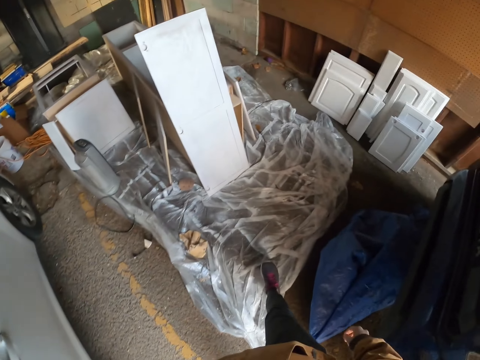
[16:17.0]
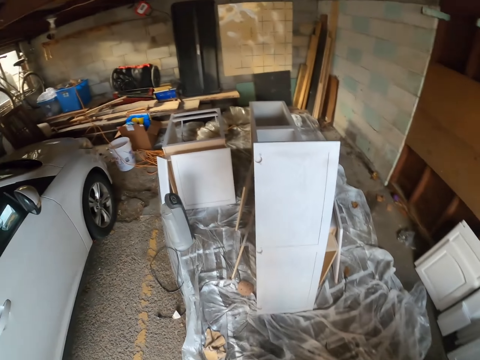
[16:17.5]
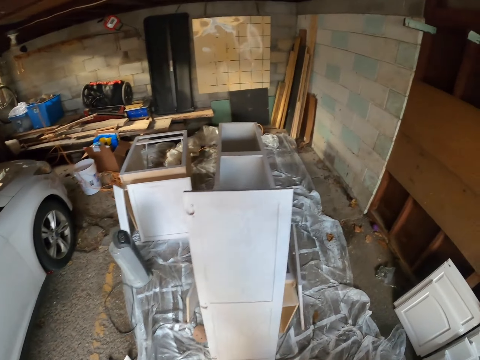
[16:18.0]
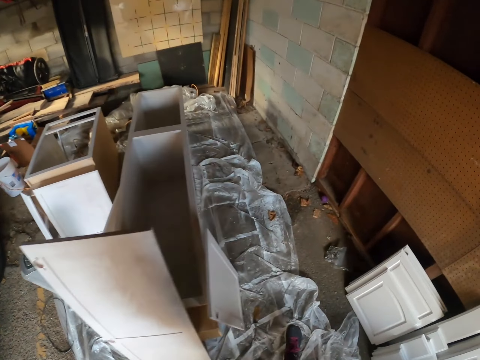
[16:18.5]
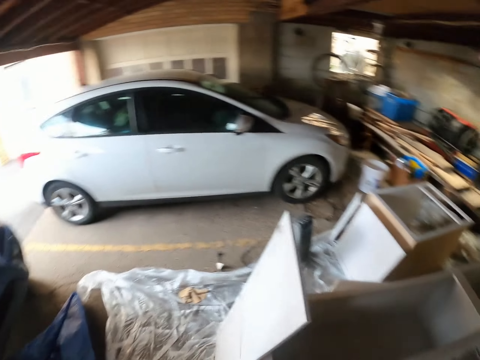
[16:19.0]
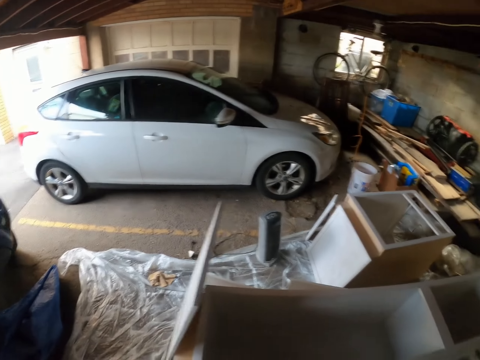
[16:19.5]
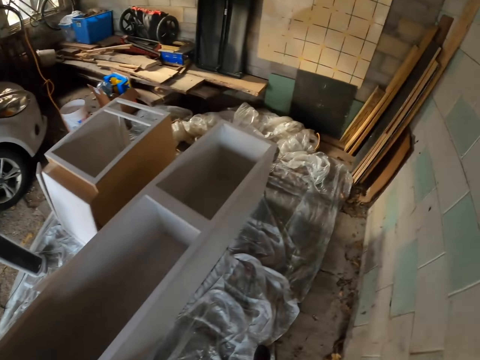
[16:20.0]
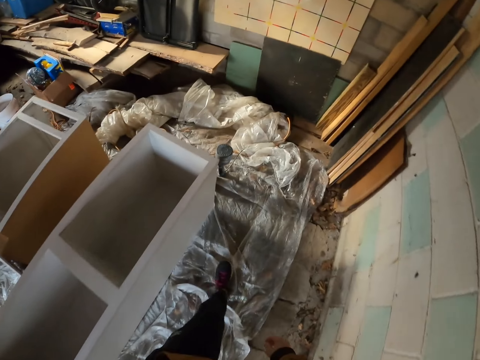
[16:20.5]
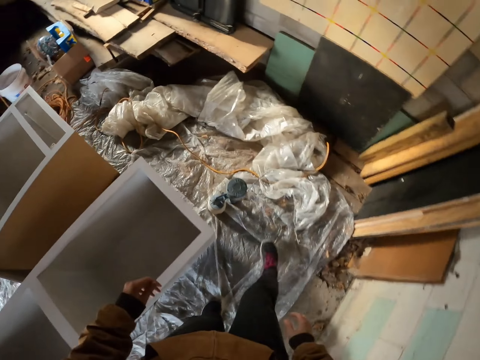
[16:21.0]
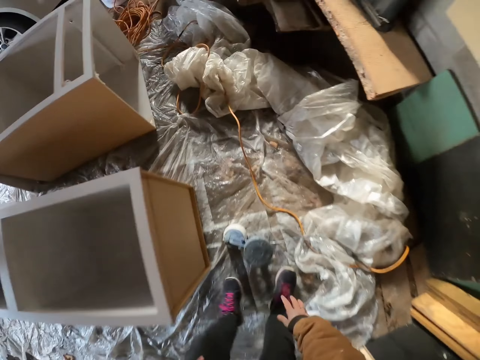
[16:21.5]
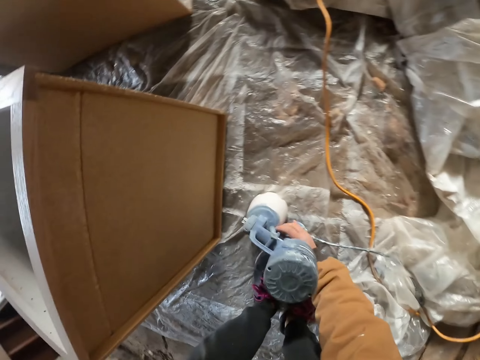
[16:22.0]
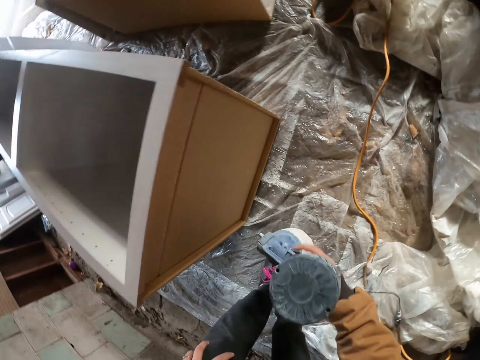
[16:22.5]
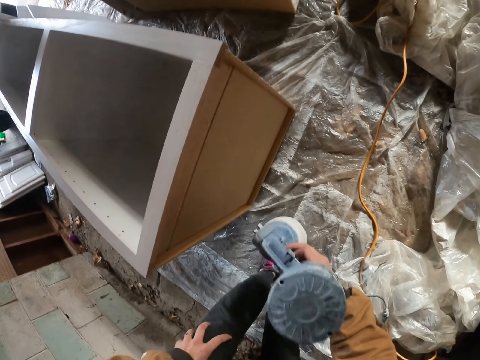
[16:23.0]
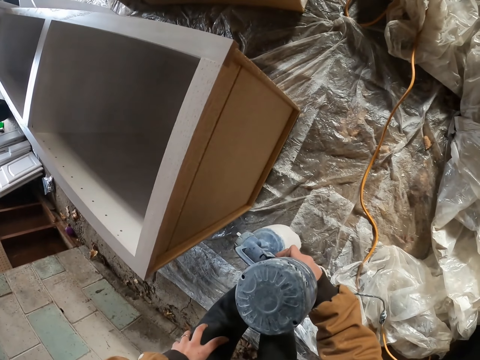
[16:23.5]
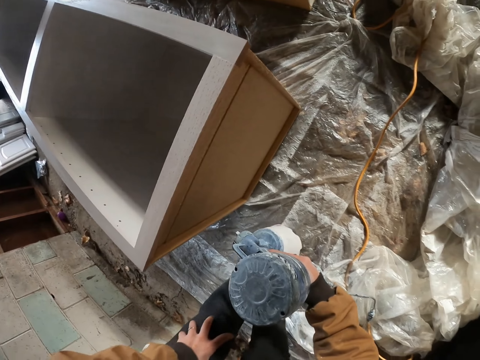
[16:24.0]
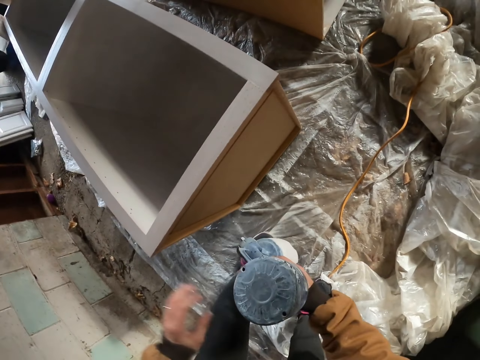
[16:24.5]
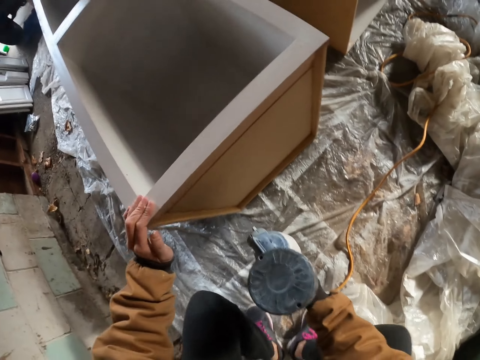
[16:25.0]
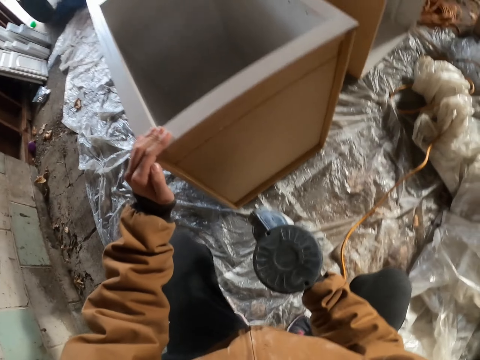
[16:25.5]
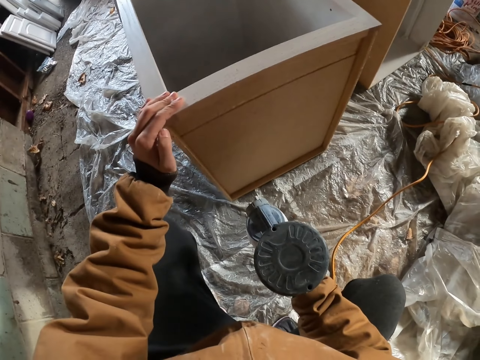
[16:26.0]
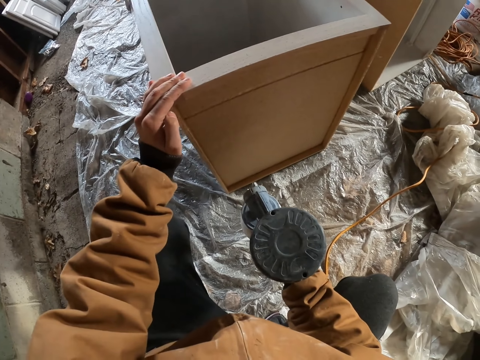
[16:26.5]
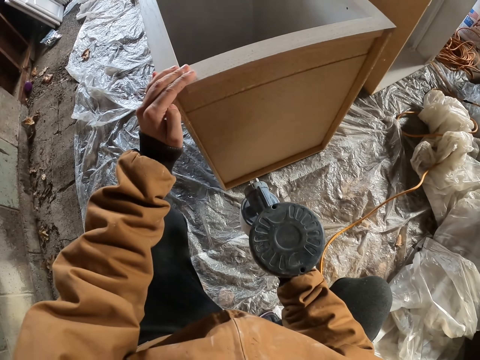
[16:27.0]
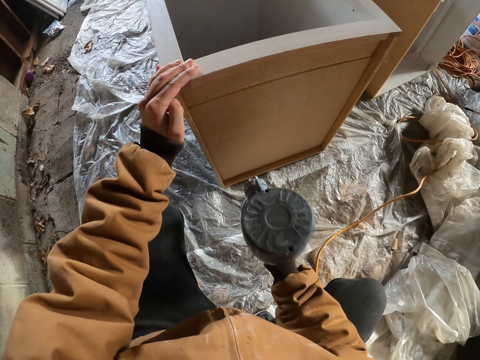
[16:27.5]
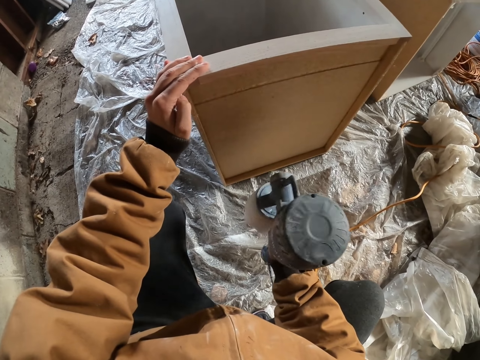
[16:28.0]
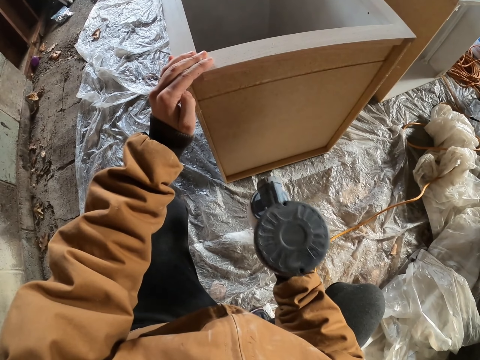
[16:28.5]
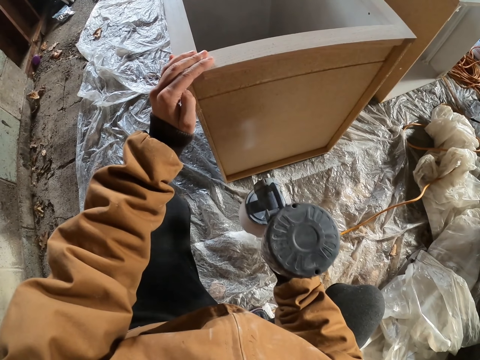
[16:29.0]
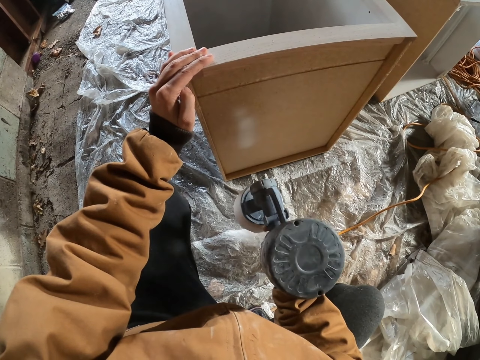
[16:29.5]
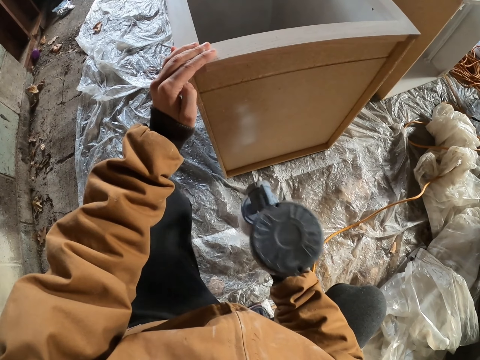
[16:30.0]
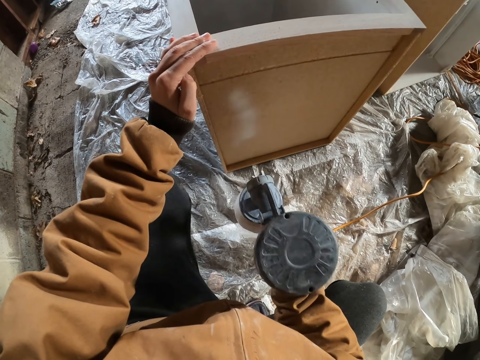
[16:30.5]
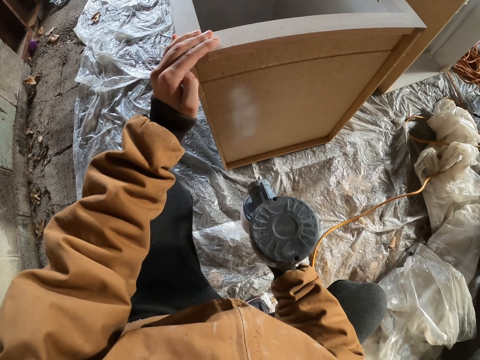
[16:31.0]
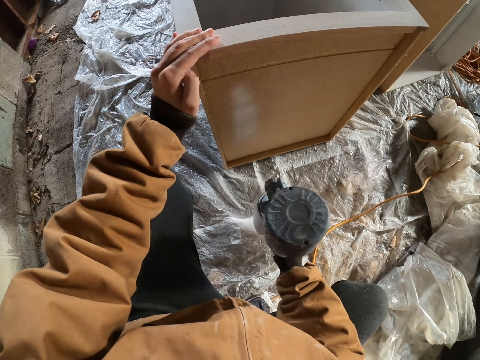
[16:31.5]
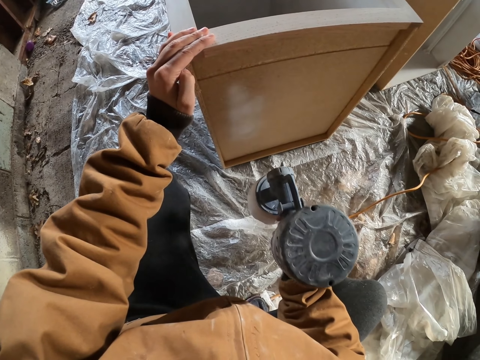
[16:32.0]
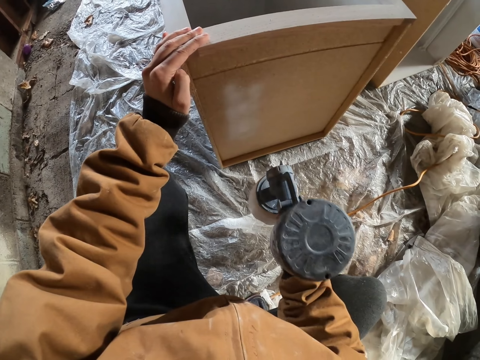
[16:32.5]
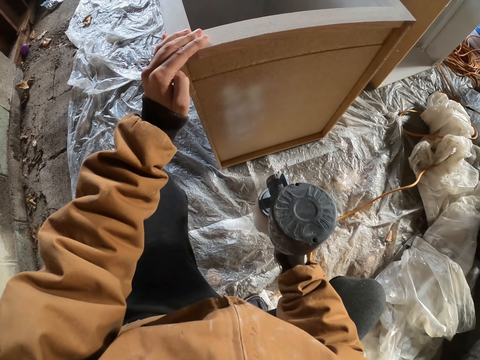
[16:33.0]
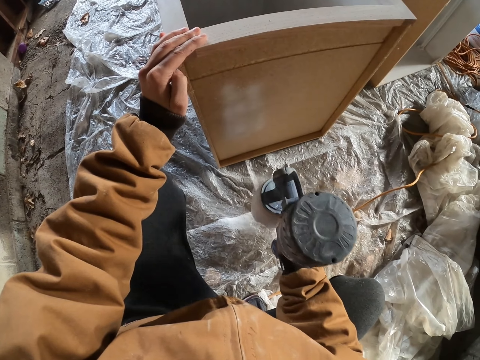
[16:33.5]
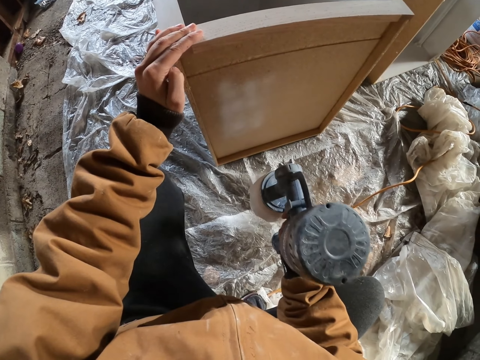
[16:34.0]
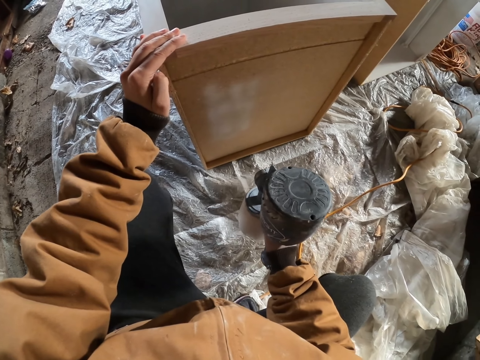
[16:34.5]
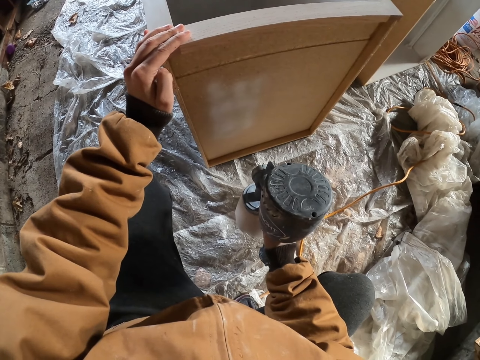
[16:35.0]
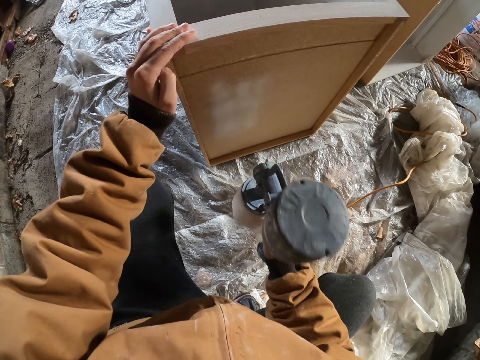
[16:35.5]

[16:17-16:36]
The camera wearer walks towards the box. They look sideways. They pick up a paint sprayer with the right hand. They spray. They place the left hand on the box. They shake something with the right hand.

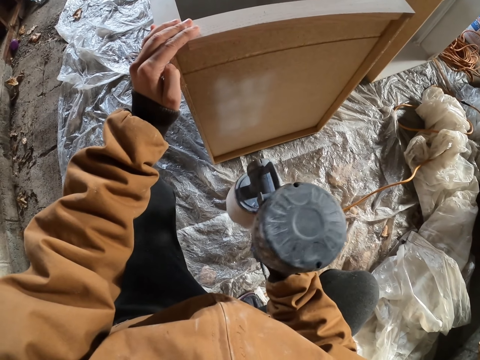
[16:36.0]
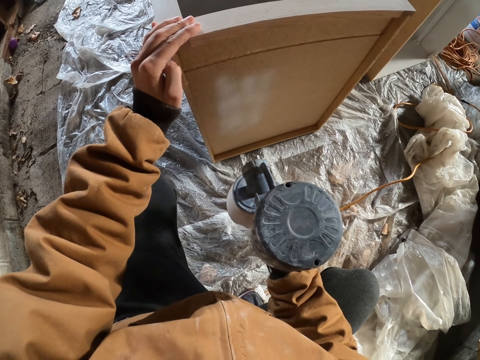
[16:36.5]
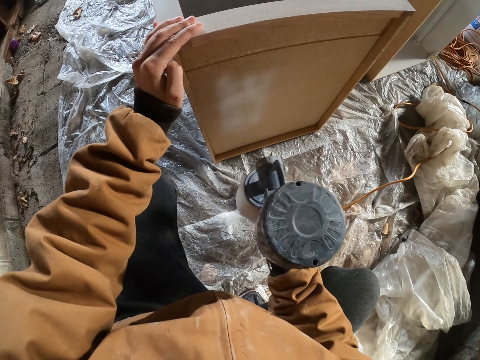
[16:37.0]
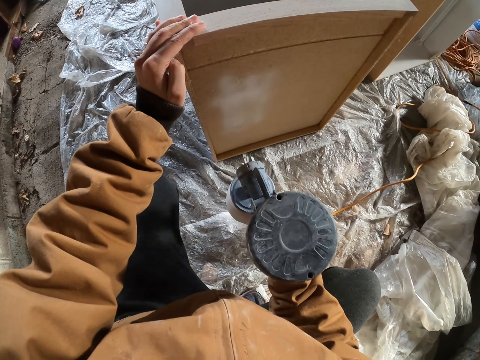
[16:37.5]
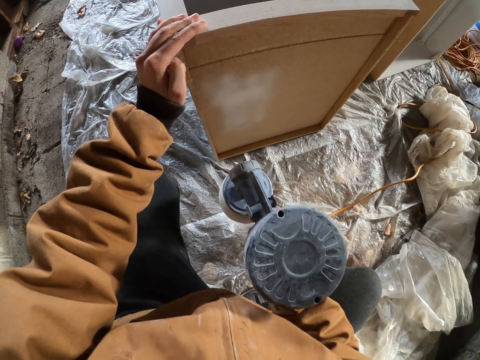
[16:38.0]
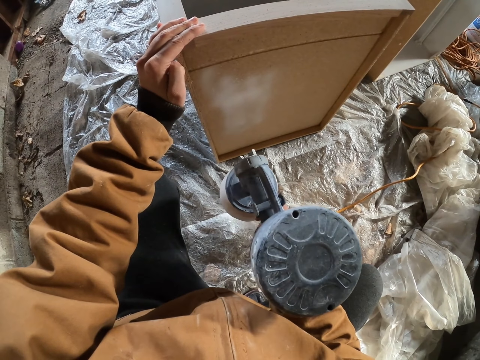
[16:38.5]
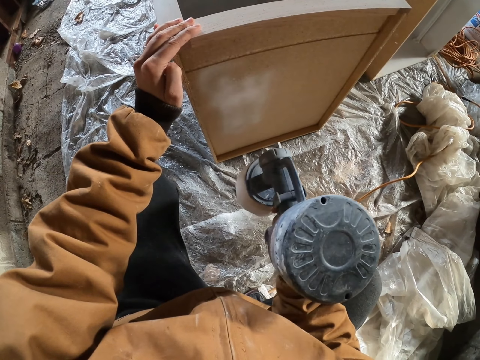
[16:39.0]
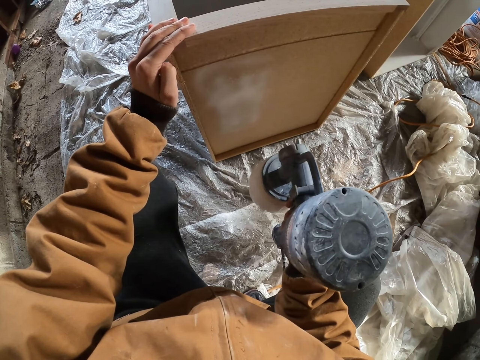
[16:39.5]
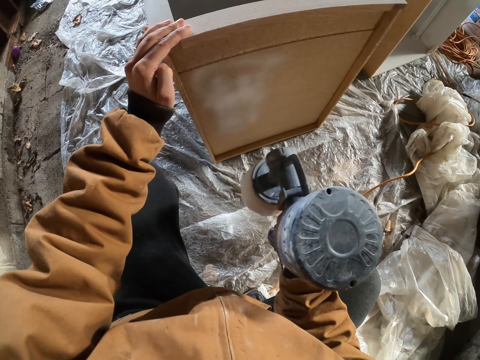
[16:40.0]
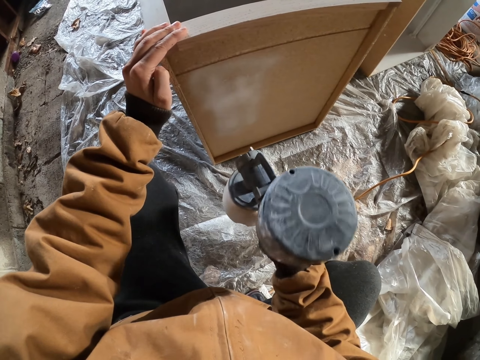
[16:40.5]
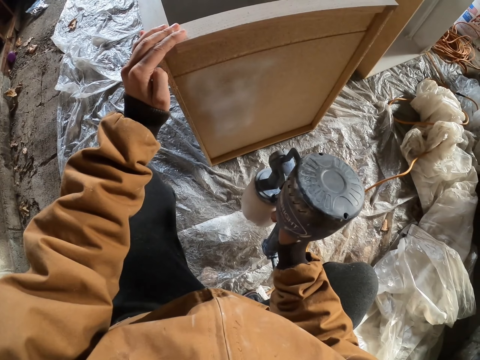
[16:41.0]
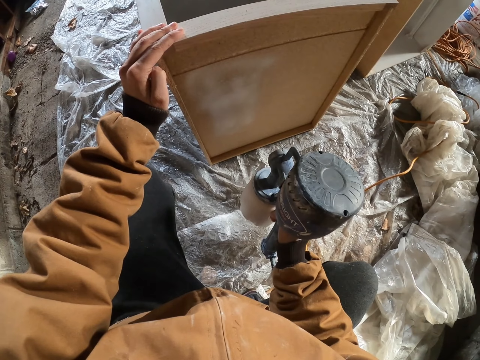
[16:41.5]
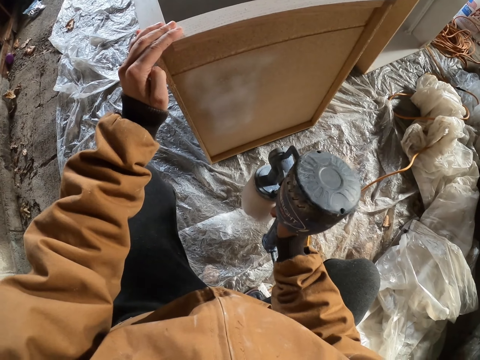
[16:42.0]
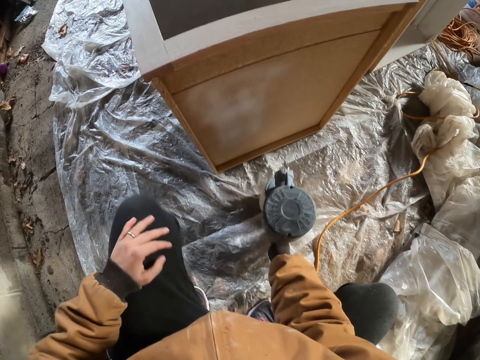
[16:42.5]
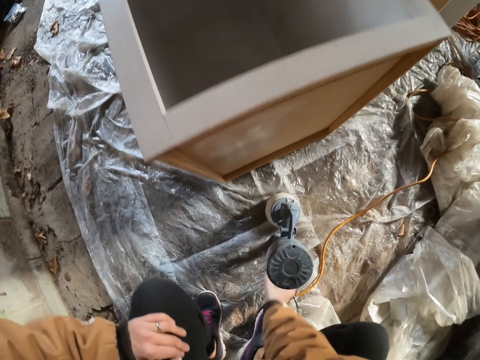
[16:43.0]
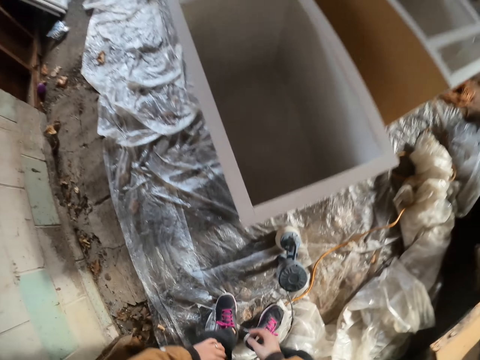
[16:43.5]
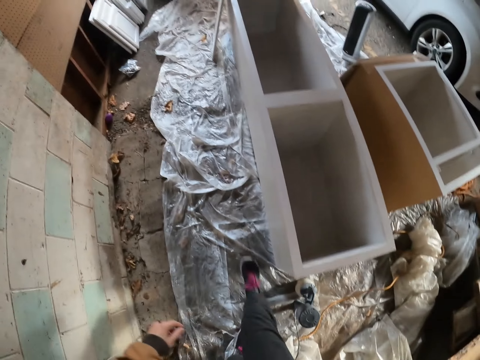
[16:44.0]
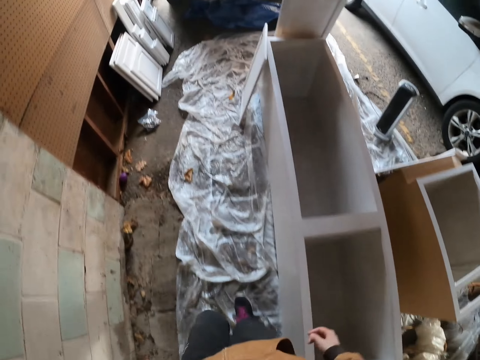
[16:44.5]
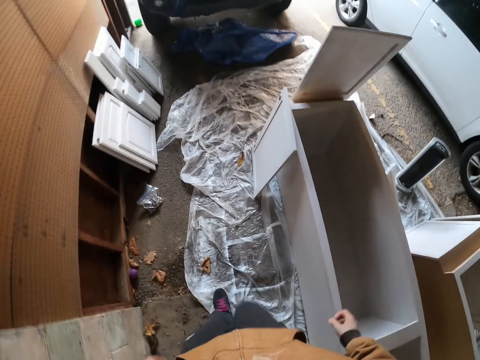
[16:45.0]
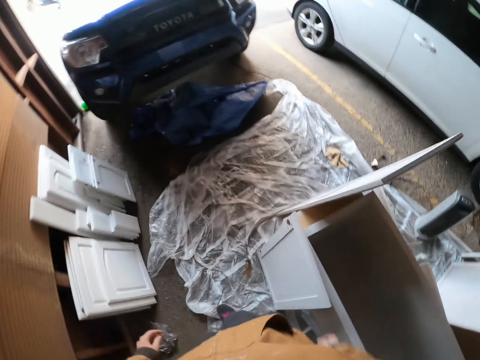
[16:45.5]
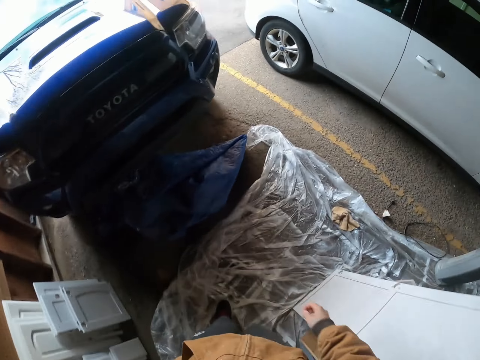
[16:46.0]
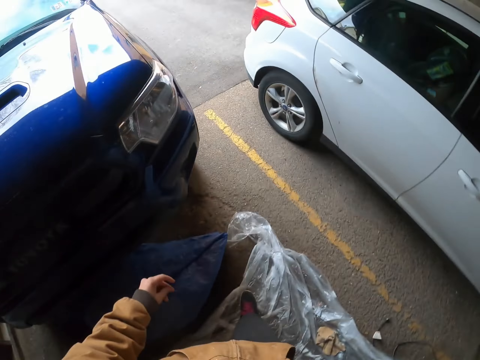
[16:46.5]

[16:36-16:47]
The camera wearer looks at something. They put the paint sprayer on the ground with the right hand. They move.
